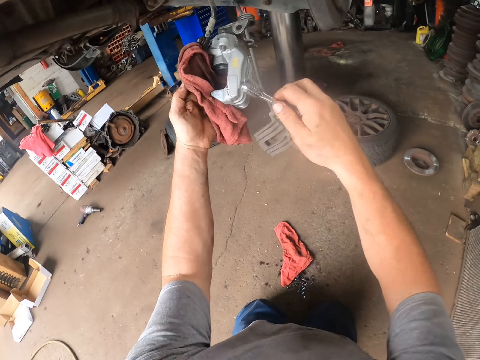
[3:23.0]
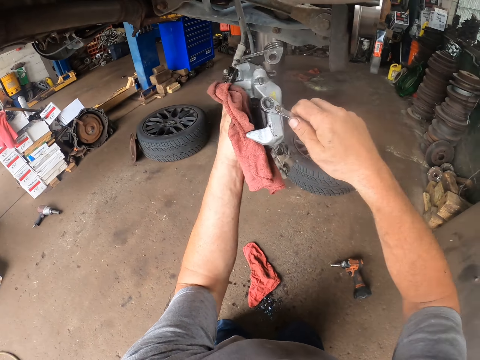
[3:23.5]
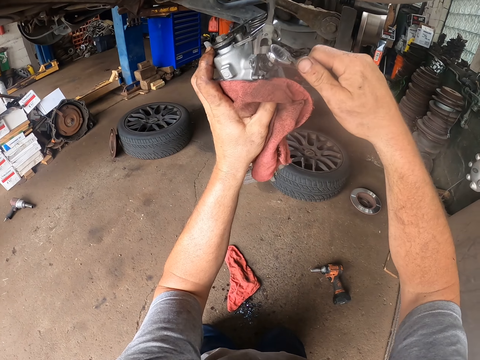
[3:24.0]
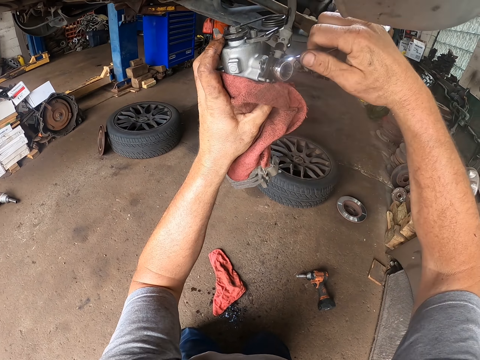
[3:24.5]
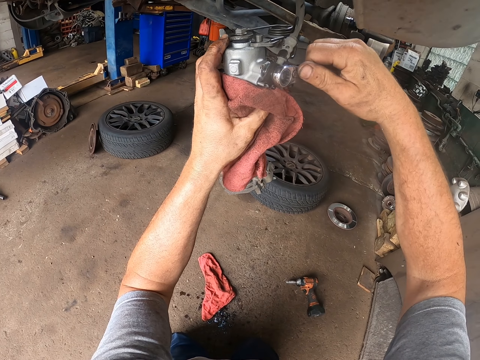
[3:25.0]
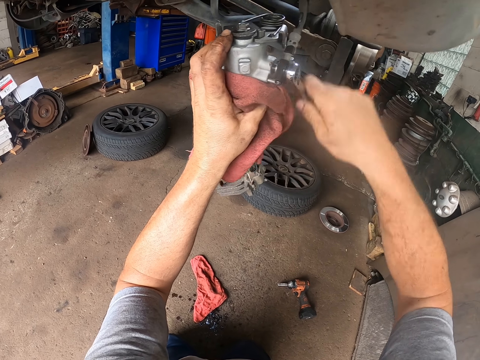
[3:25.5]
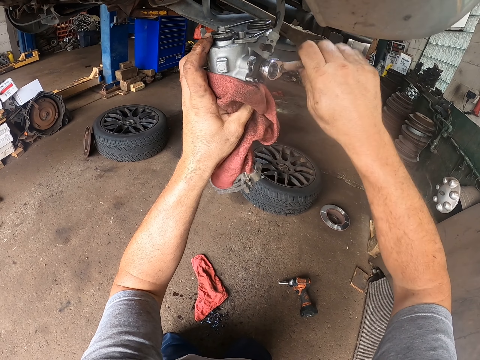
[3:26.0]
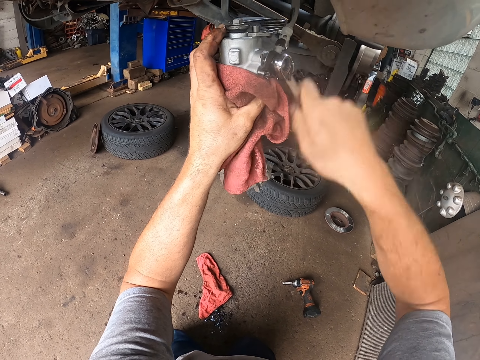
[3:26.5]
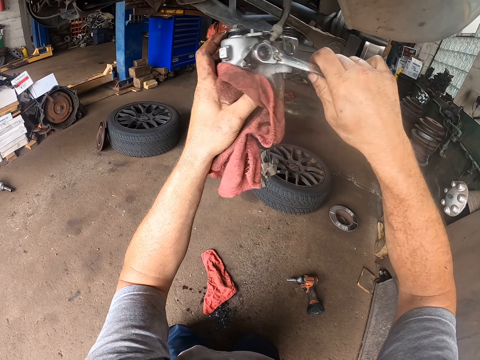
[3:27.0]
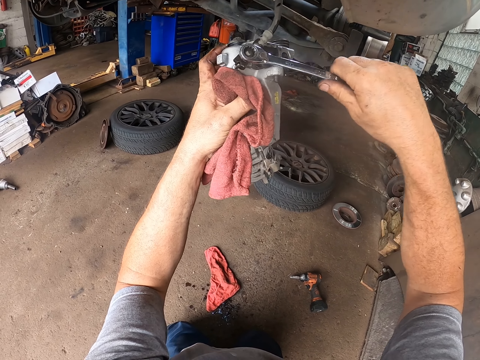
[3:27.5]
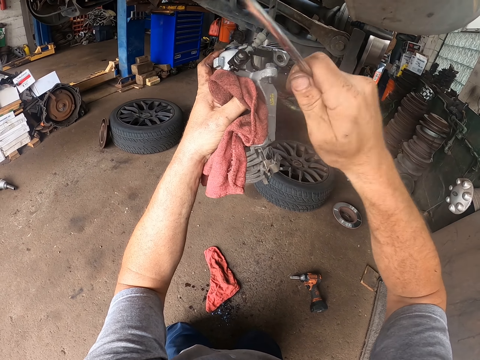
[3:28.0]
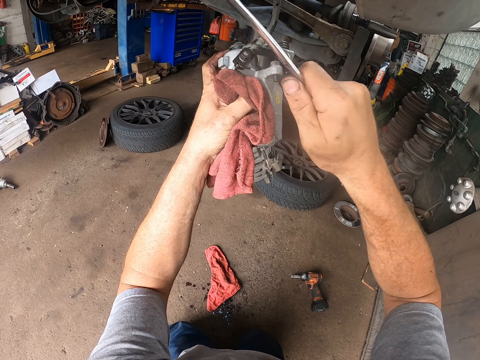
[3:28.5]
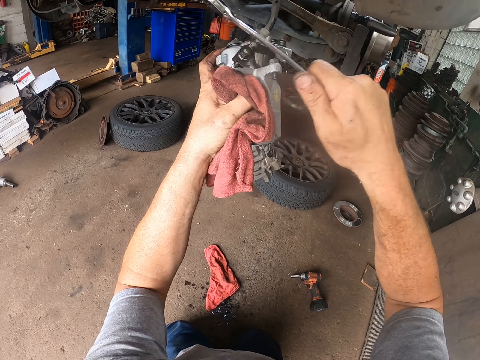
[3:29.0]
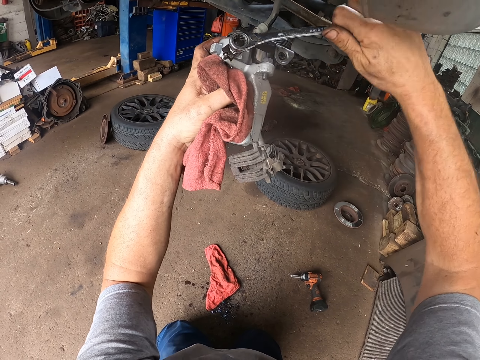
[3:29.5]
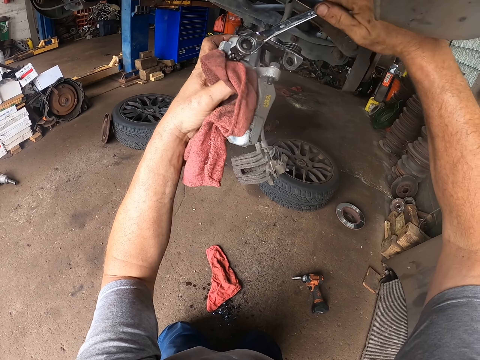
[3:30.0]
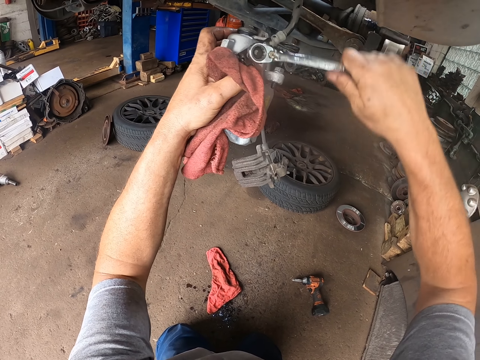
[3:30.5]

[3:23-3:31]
The camera wearer holds the new brake caliper with a piece of cloth. They tighten the nuts of the new brake caliper.

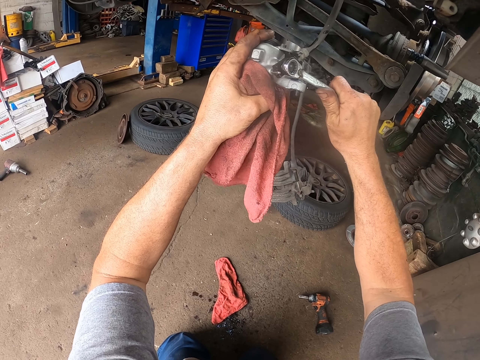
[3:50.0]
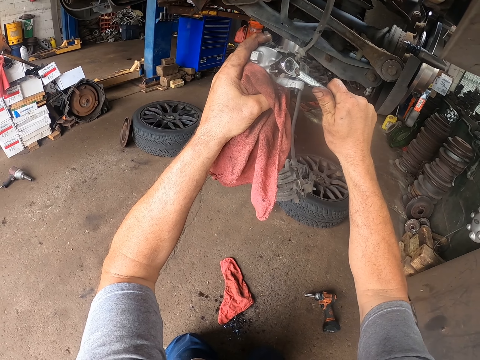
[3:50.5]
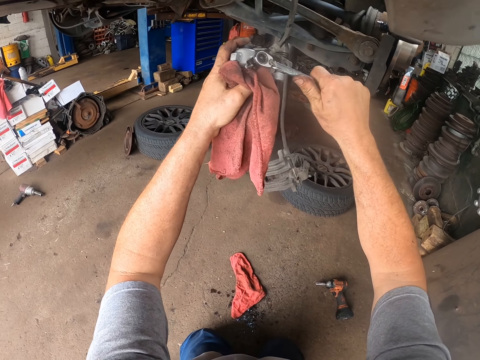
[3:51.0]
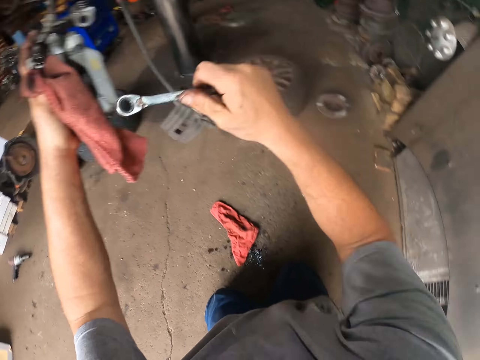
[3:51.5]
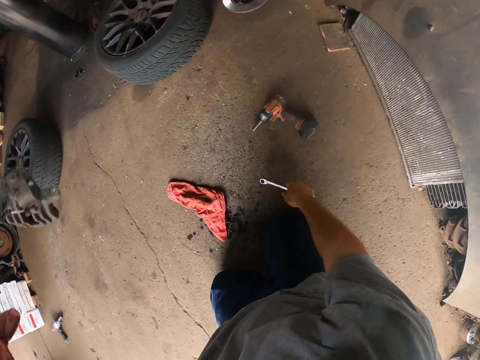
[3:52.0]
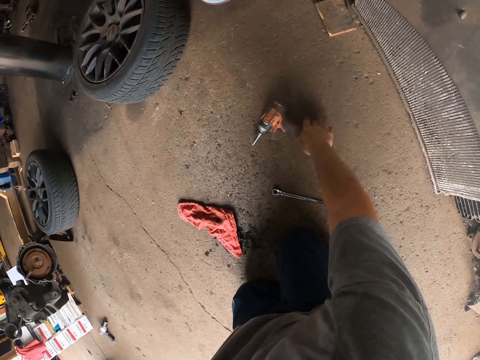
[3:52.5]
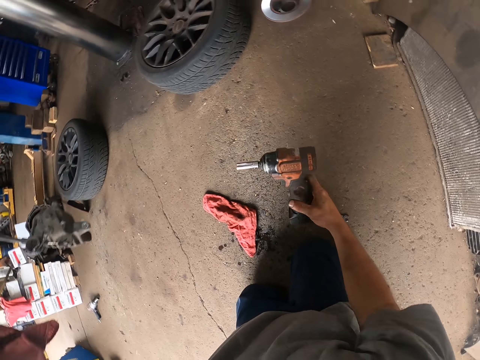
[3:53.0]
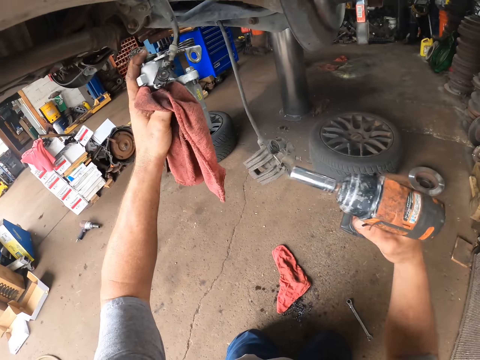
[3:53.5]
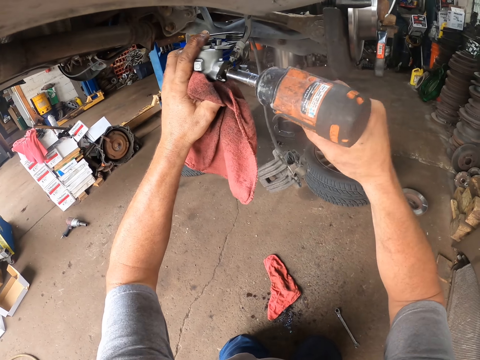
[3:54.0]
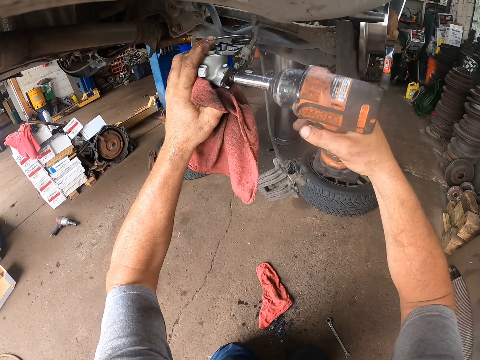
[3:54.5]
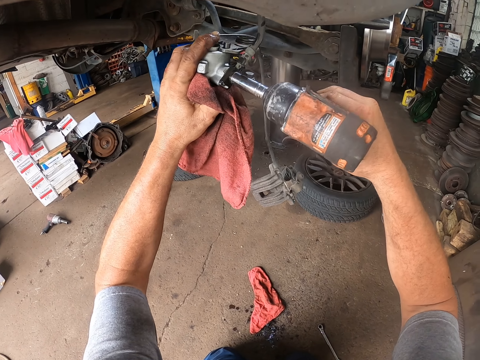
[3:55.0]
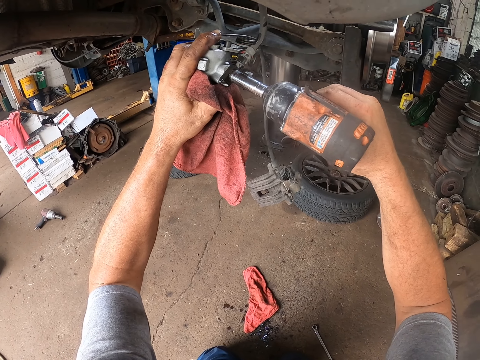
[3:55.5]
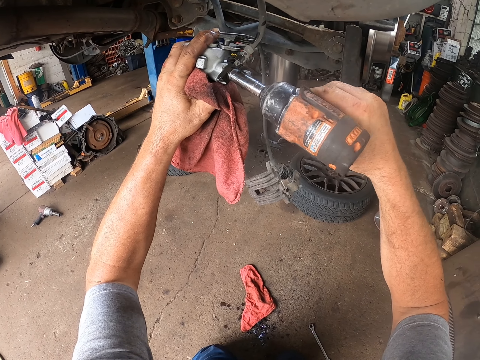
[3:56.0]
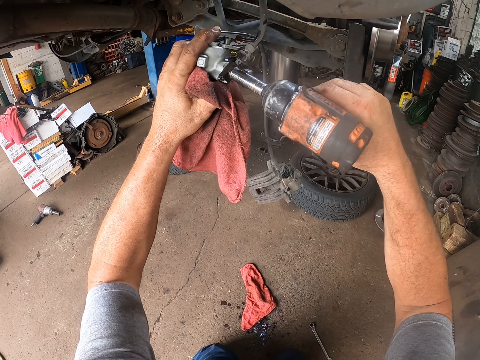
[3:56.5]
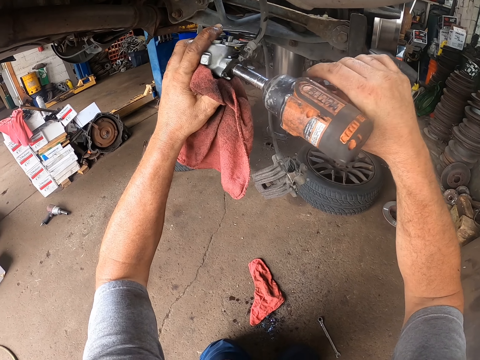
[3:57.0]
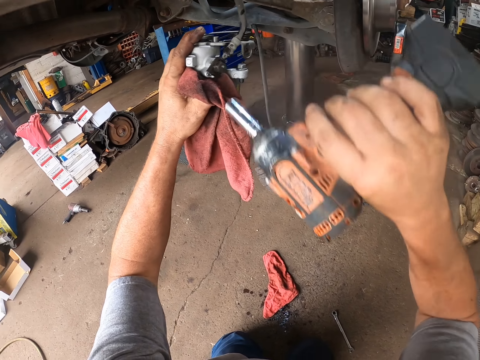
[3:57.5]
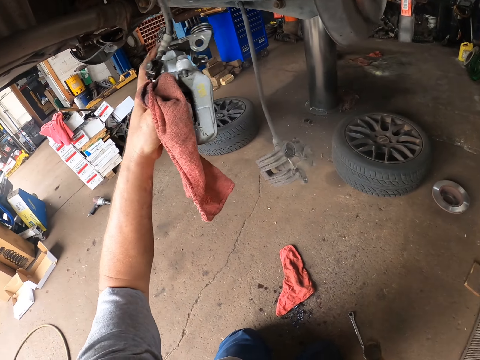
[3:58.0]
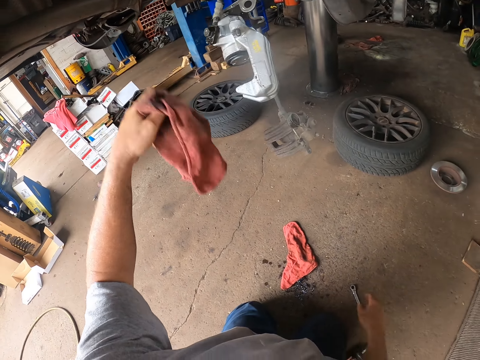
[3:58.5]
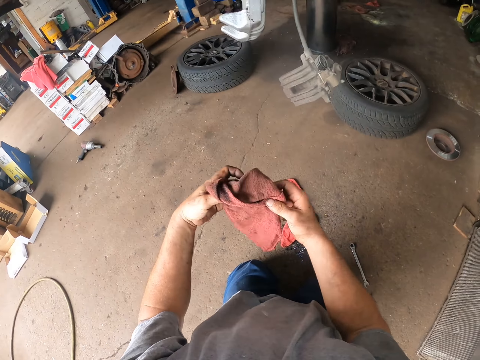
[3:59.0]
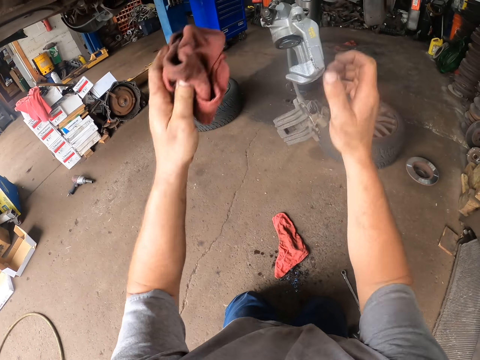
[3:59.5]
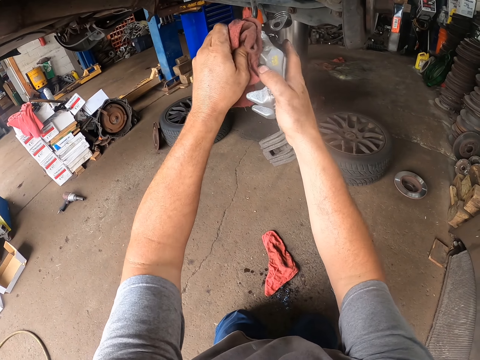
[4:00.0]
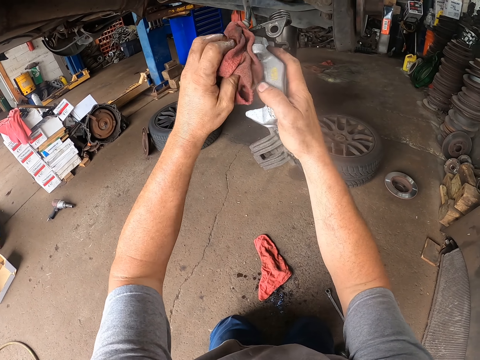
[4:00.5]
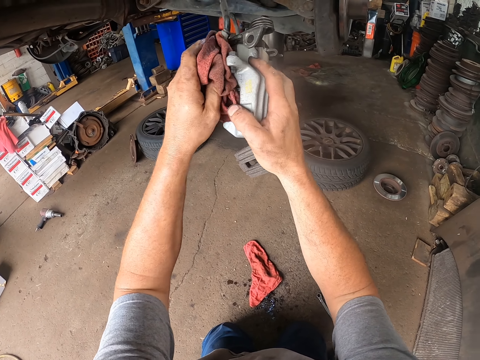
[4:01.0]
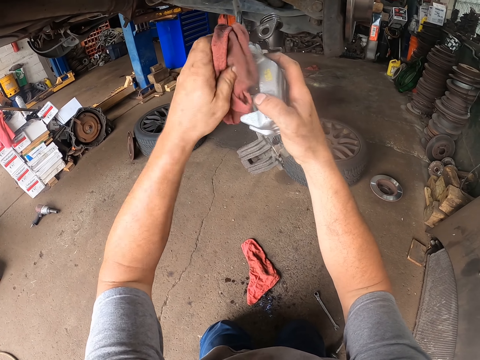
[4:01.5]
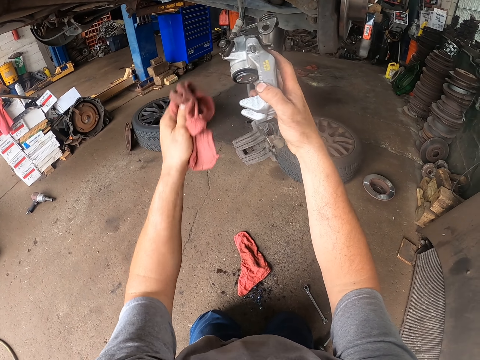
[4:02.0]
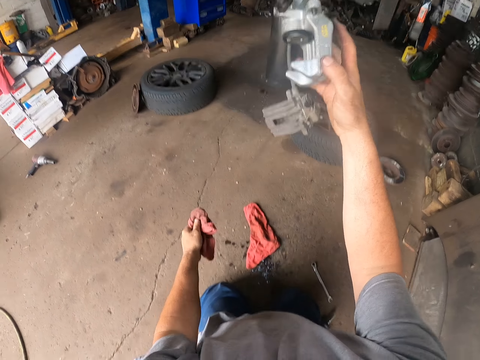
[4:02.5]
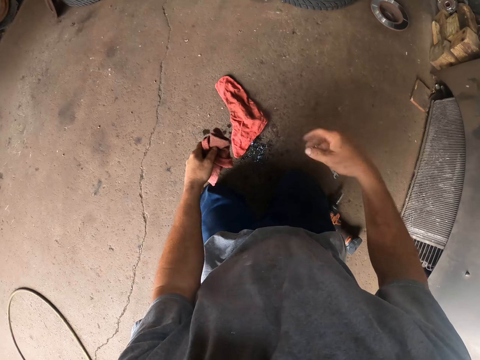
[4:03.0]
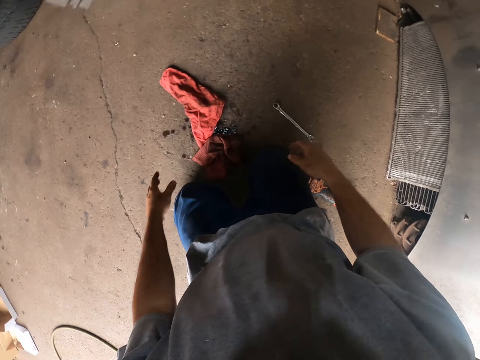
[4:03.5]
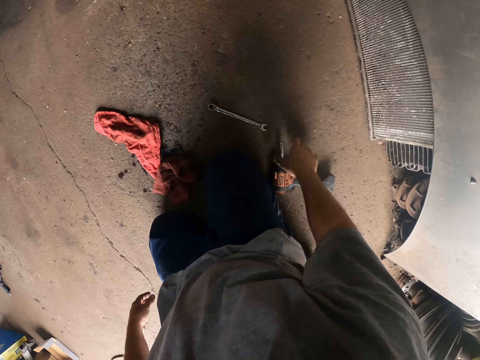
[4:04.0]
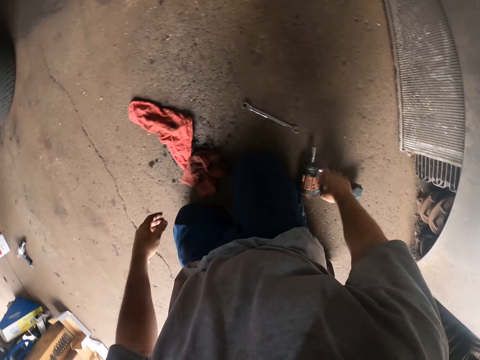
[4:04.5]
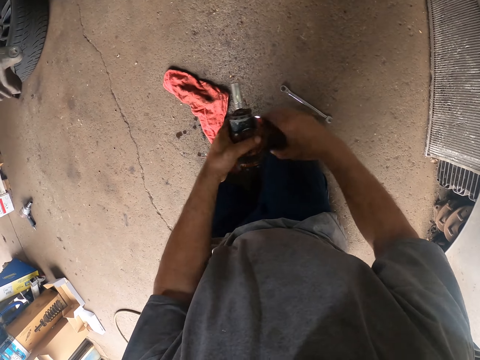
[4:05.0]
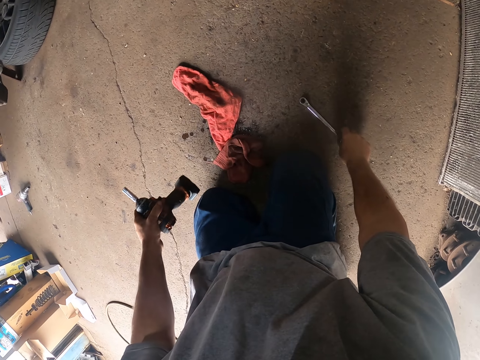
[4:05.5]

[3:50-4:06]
The camera wearer puts the spanner down. They pick up an electric wrench. They tighten the nuts using the electric wrench. They put the electric wrench down. They wipe liquid off the new brake caliper or gear changer. They drop a piece of cloth. They pick up the electric wrench.

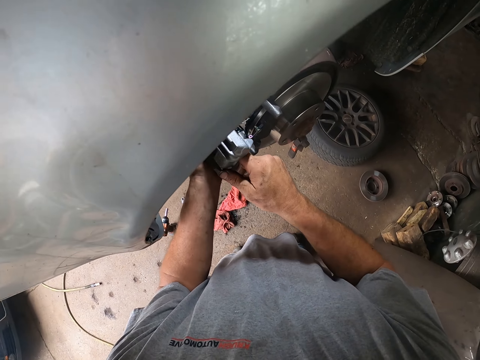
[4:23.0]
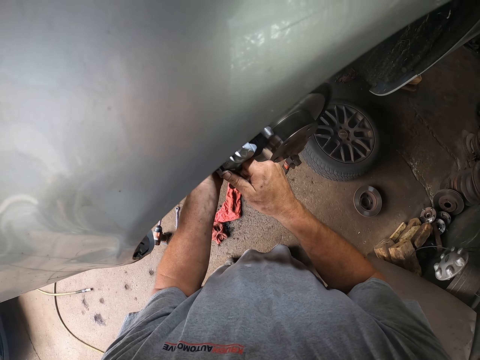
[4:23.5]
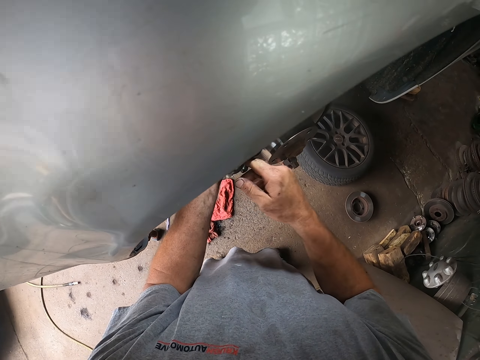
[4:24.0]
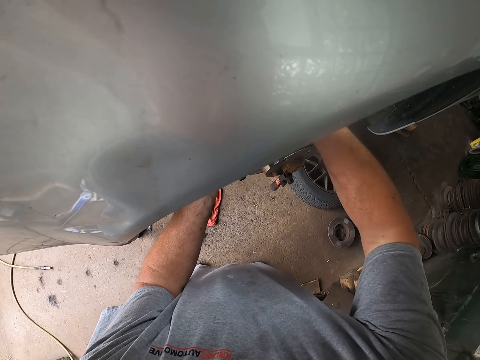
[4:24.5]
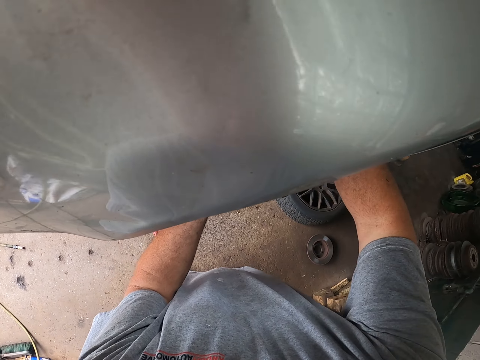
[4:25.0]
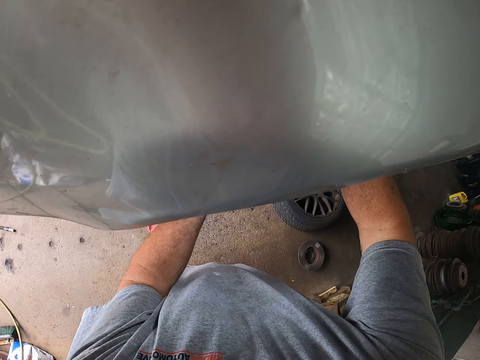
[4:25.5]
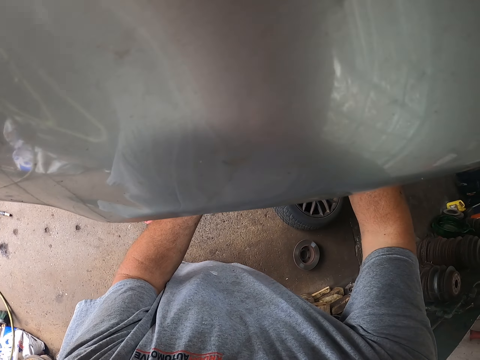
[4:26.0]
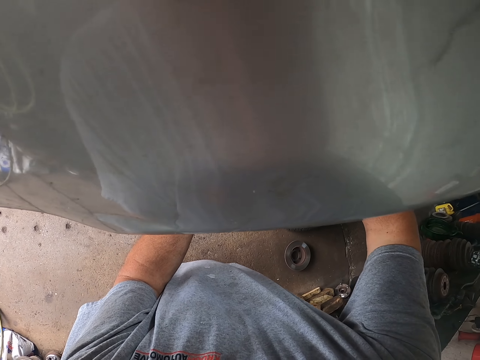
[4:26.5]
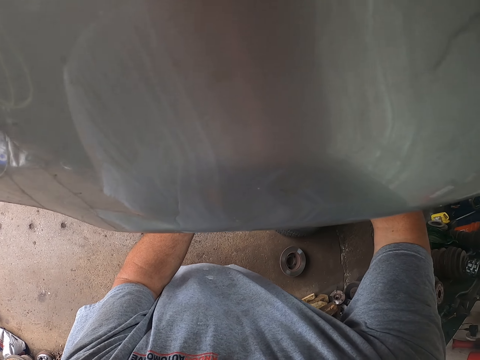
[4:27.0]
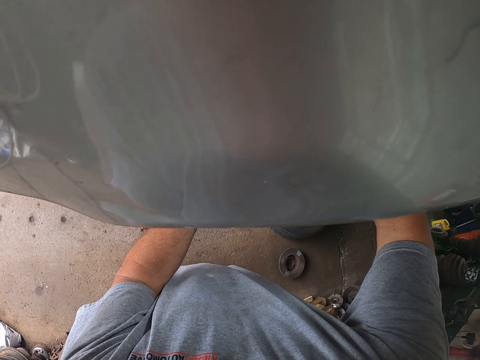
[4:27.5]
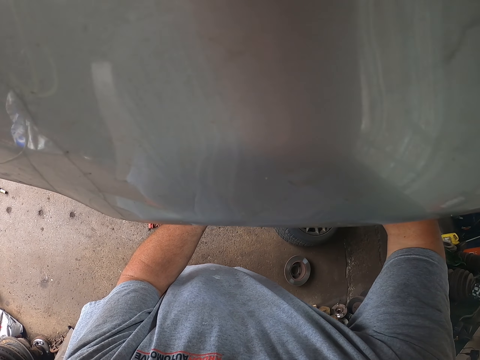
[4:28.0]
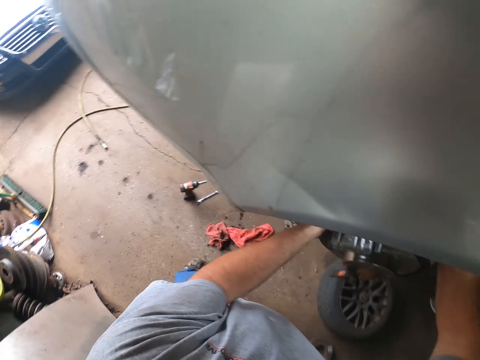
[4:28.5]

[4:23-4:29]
The camera wearer works on the car. They put the brake caliper on the brake pads.
